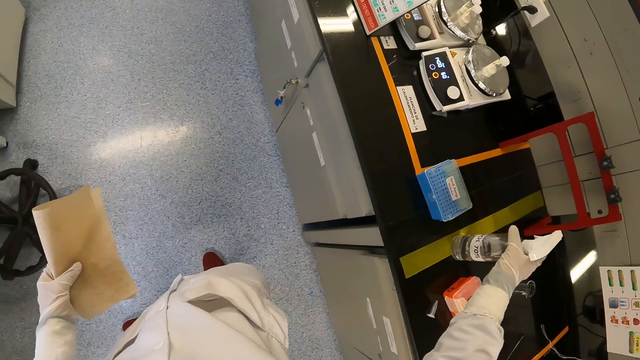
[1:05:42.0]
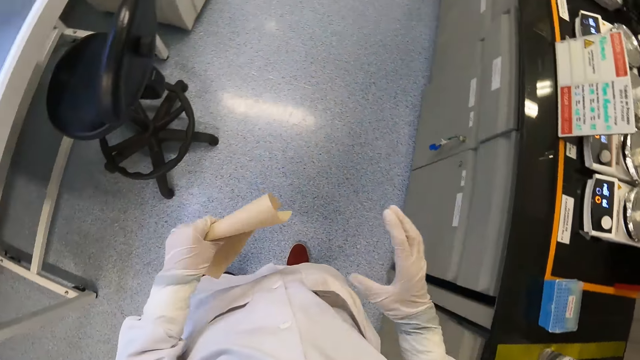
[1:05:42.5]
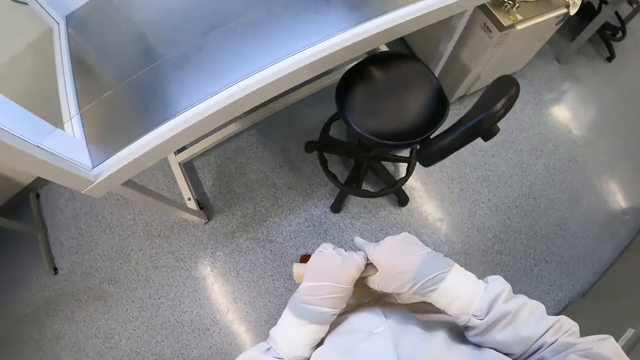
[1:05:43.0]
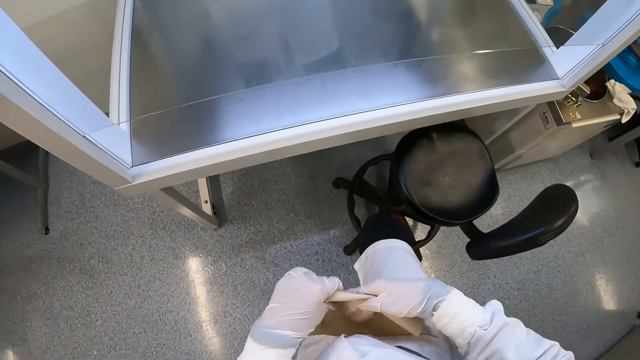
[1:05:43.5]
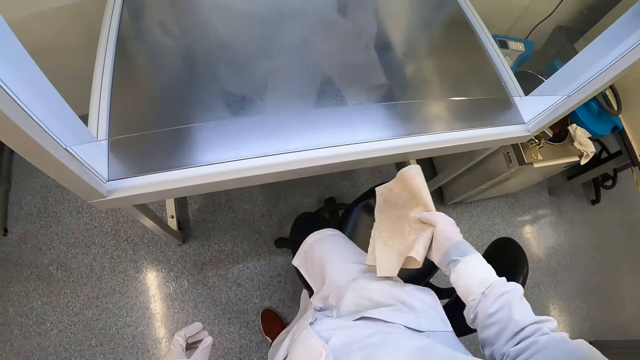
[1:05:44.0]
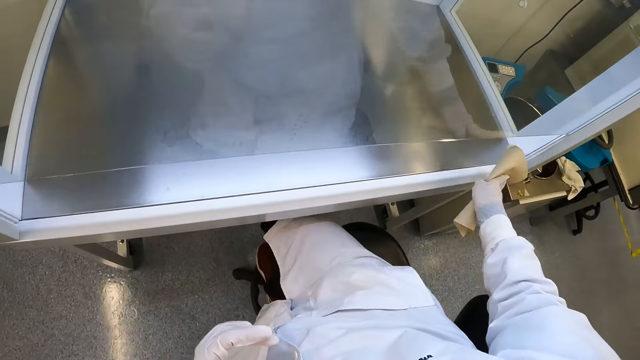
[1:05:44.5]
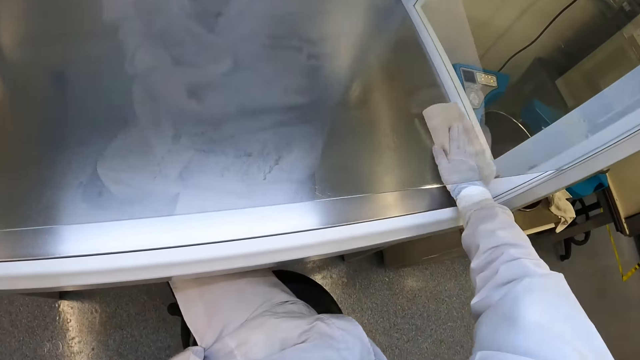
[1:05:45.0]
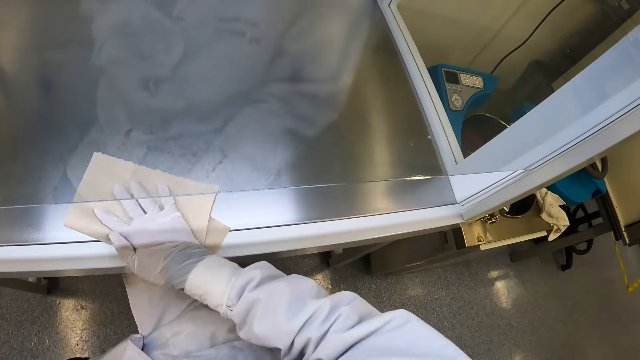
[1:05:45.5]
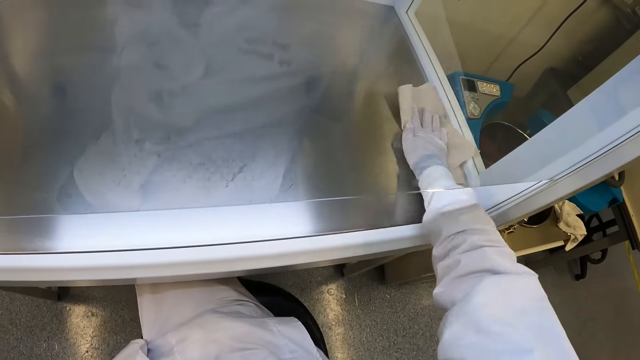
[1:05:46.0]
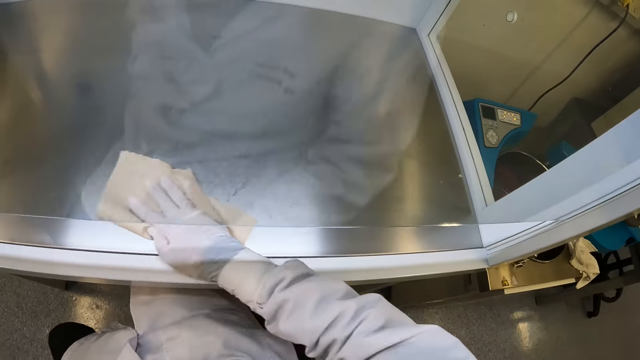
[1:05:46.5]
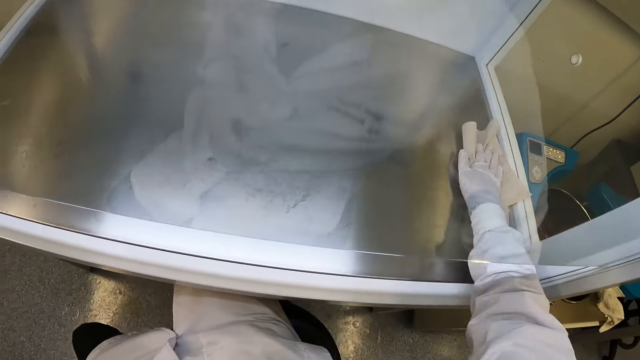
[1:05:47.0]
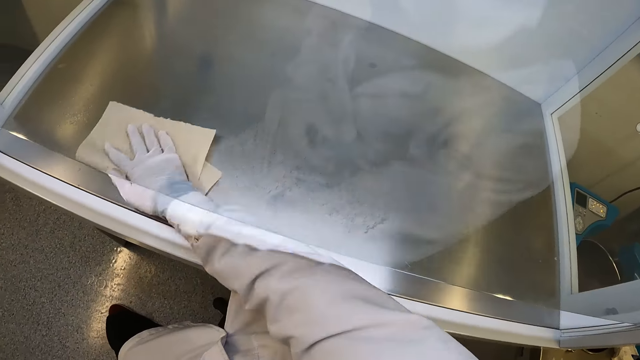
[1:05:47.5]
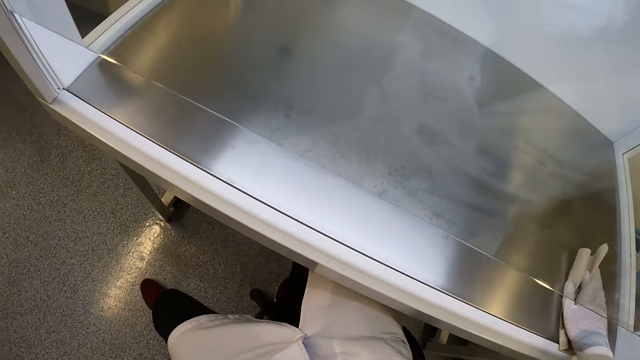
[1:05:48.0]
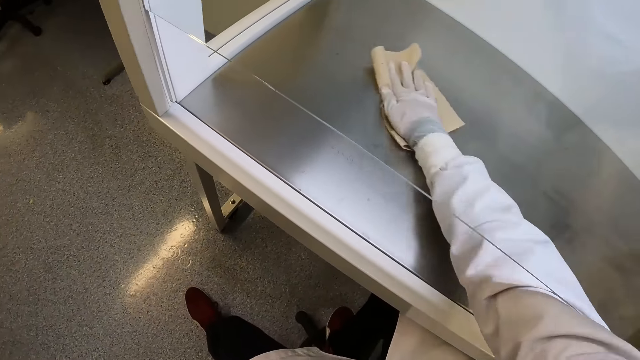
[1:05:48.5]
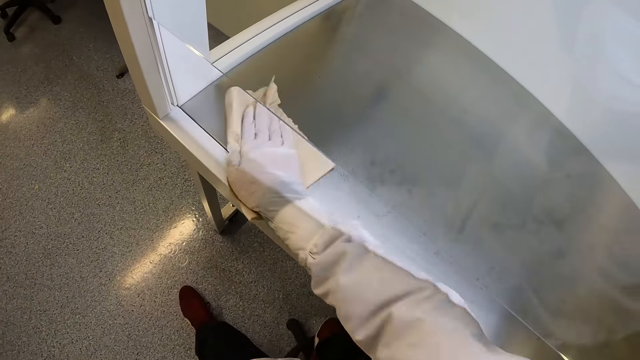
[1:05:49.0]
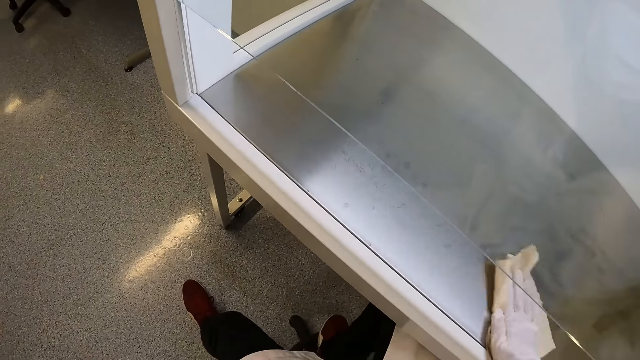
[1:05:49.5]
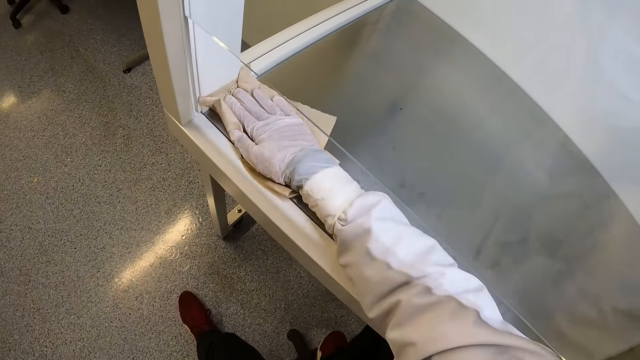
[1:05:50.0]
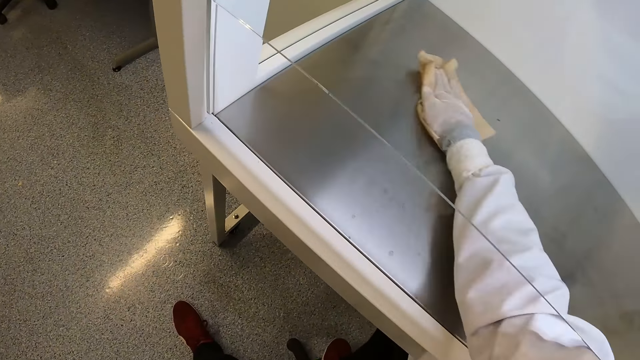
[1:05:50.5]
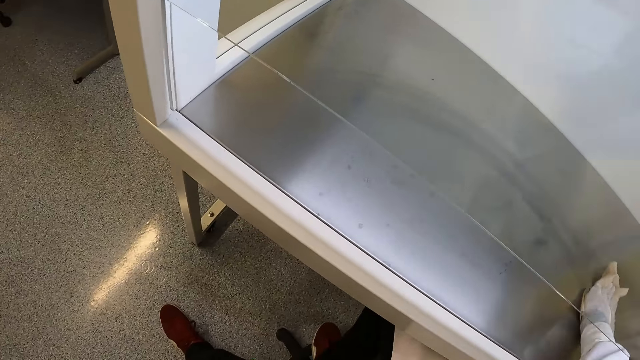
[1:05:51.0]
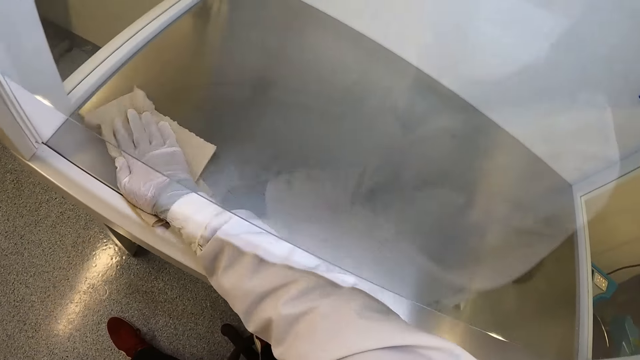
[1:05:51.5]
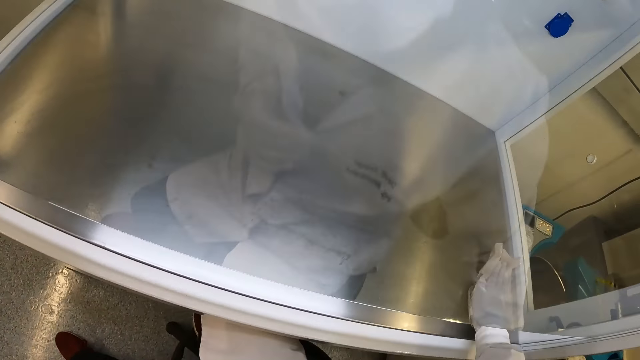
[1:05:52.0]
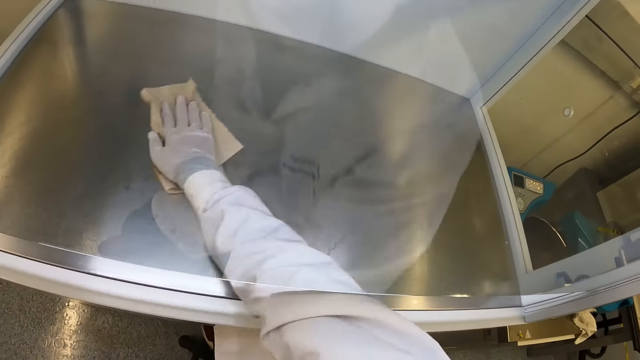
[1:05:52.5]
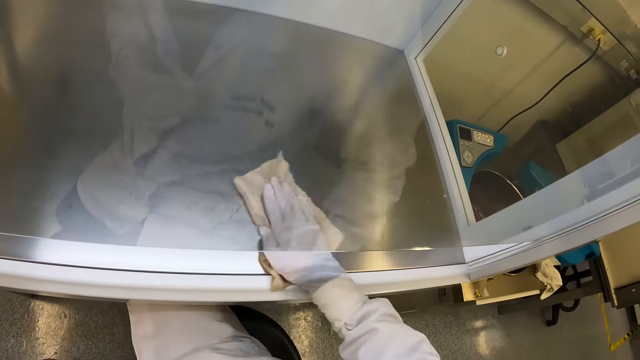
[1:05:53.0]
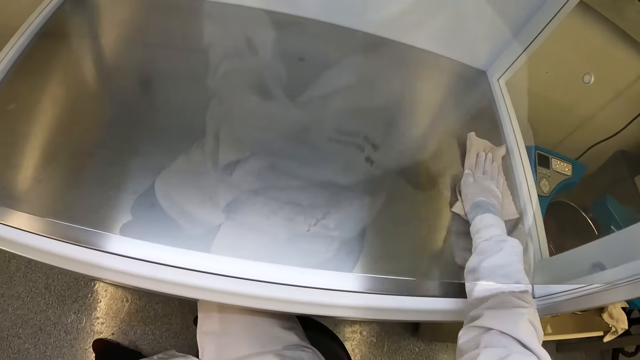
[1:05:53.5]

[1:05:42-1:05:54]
The camera wearer drops the bottle on the countertop with her right hand. She holds something by the right hand. She cleans the test chamber with the paper in her right hand.

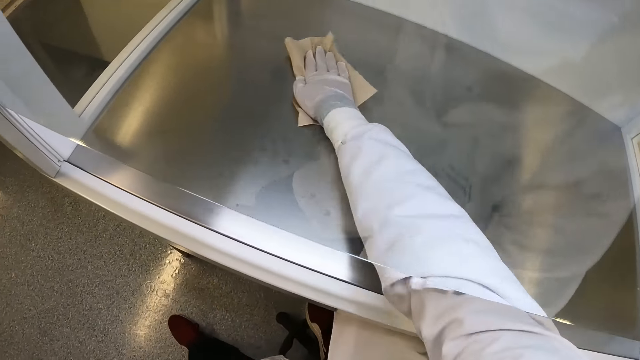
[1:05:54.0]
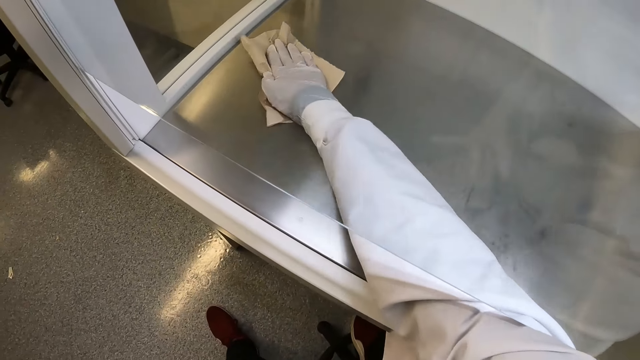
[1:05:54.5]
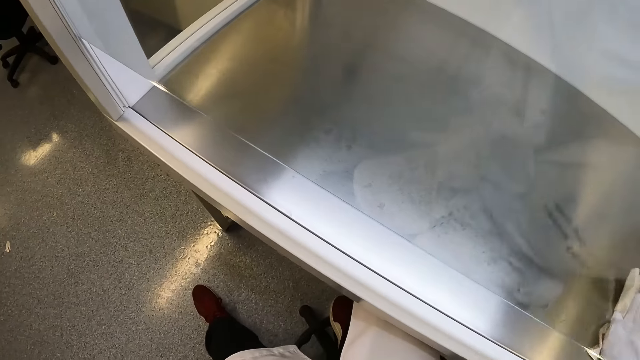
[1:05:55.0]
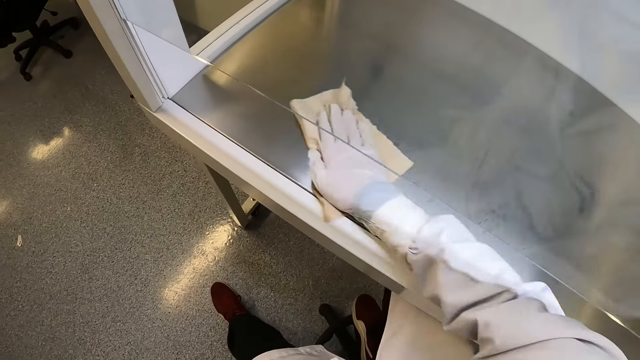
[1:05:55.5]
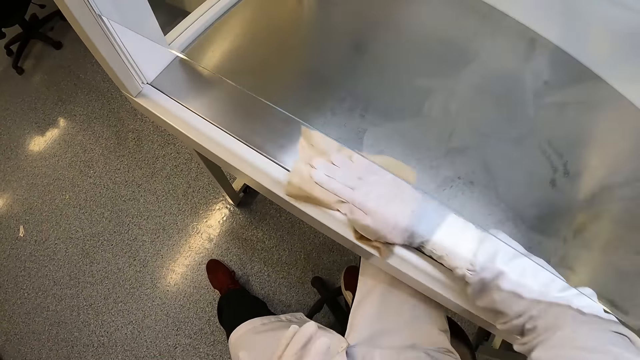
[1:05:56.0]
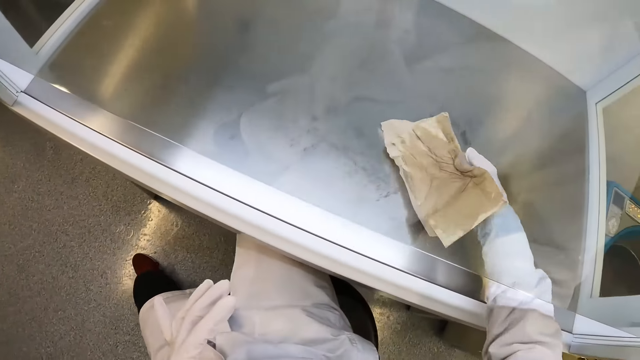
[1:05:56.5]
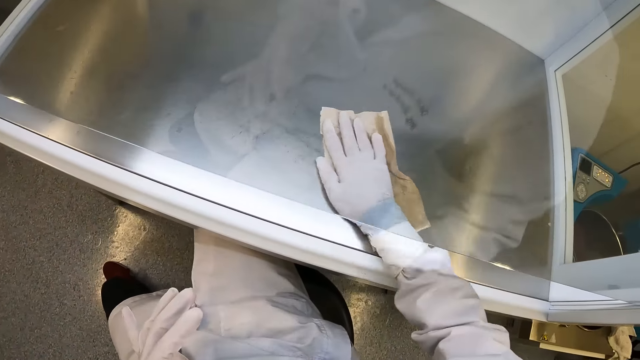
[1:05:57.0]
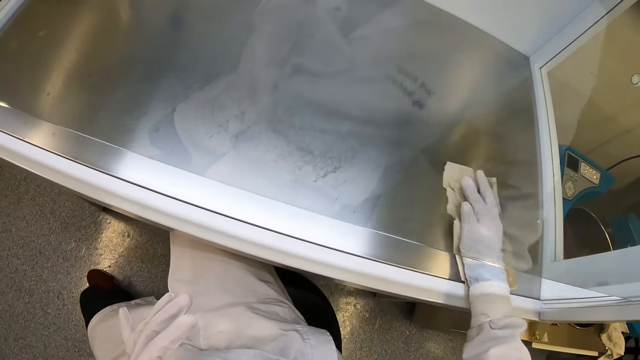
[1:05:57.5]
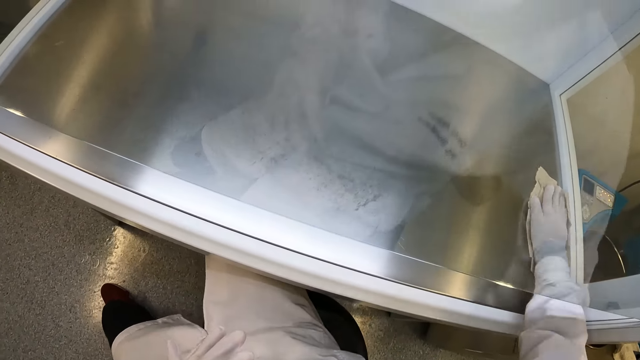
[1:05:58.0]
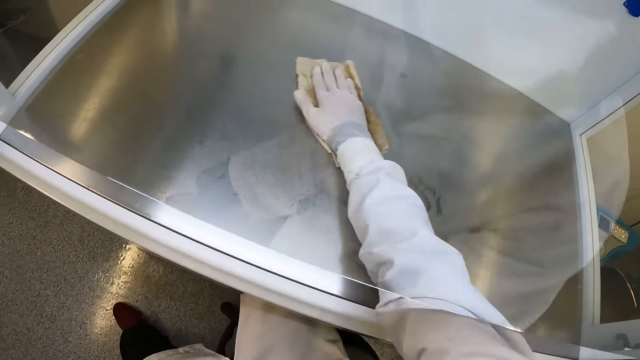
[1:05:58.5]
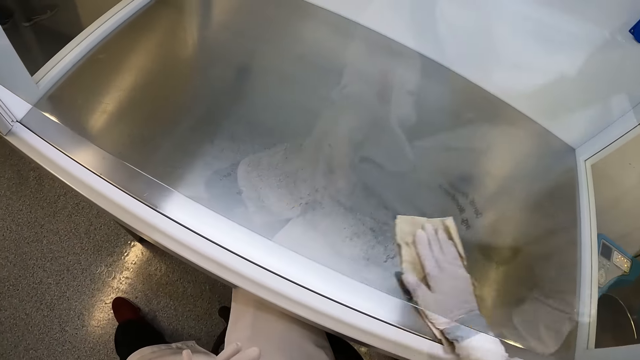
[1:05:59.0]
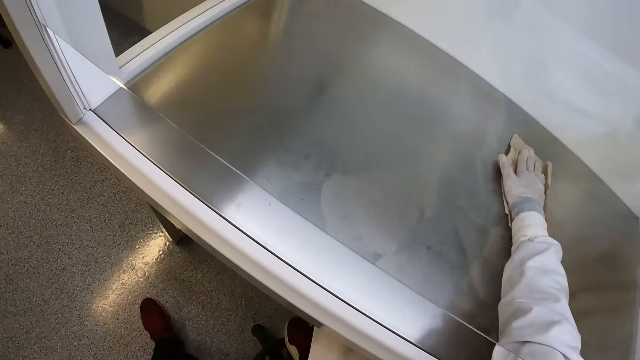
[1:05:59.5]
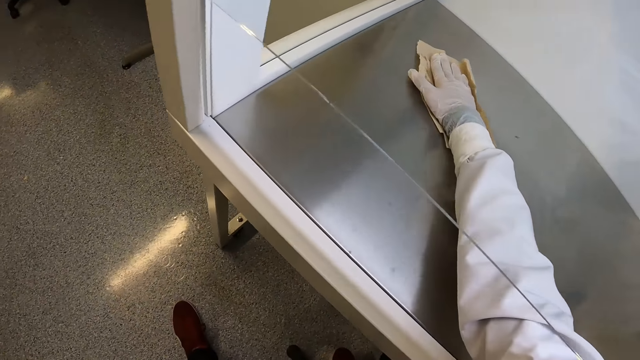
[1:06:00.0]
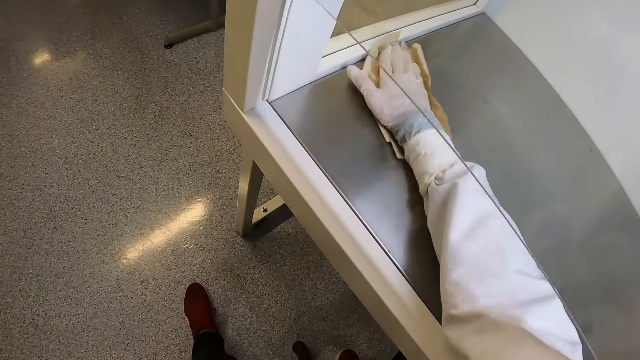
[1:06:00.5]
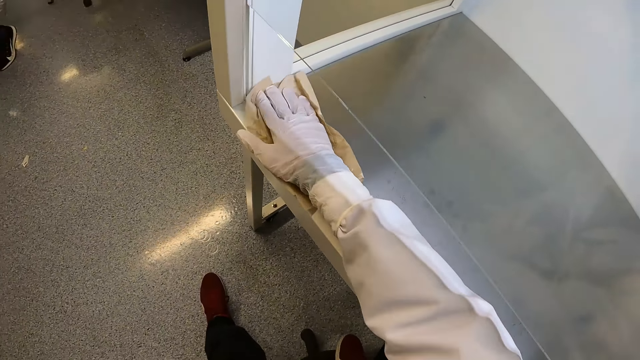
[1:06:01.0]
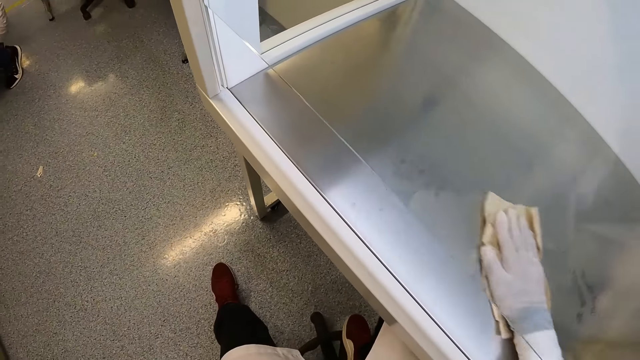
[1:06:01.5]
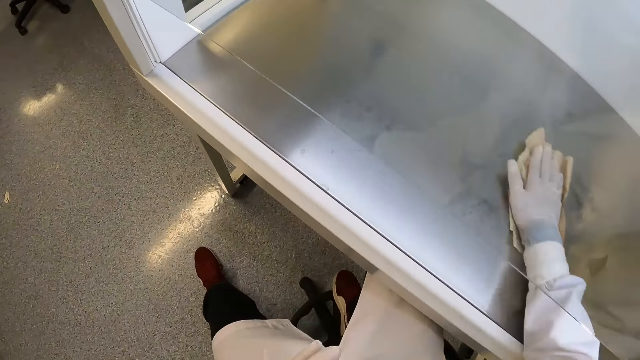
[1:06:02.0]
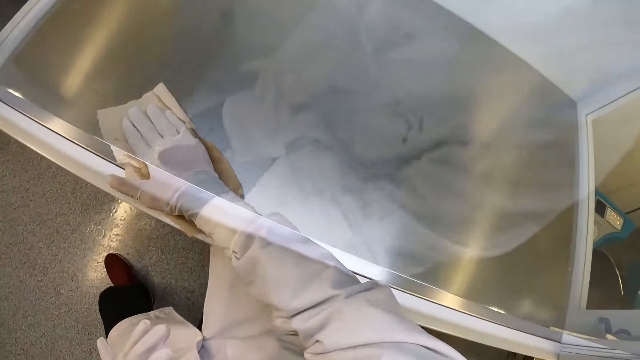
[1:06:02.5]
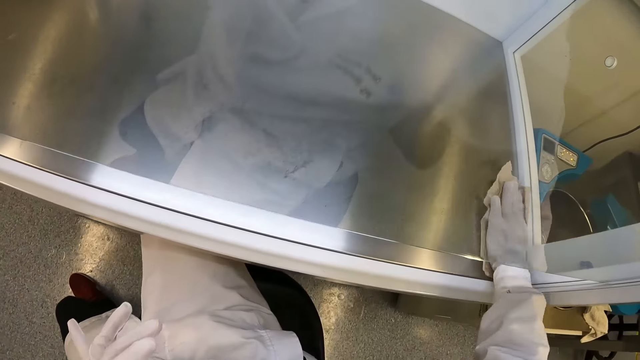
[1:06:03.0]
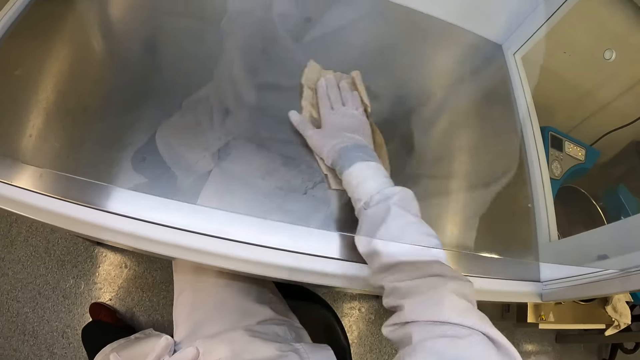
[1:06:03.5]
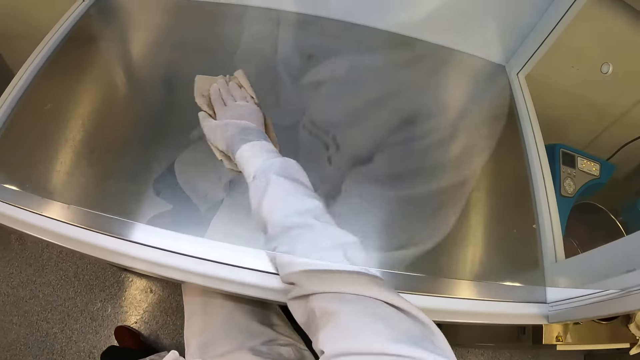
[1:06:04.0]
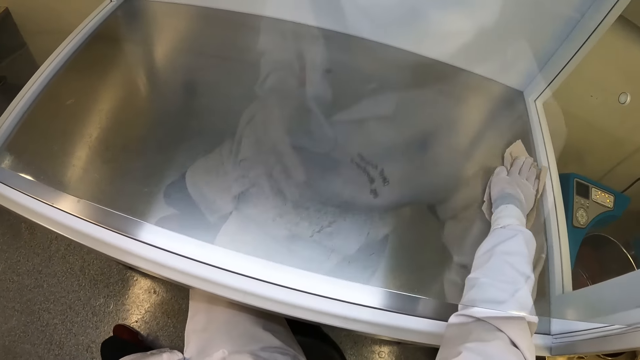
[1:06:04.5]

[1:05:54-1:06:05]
The camera wearer turns something. They wipe the surface of the machine.
